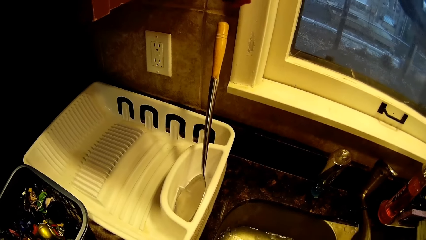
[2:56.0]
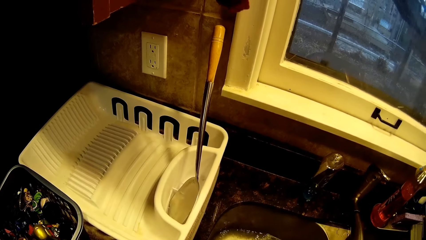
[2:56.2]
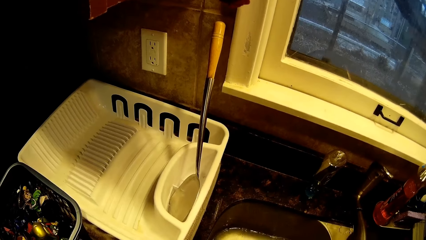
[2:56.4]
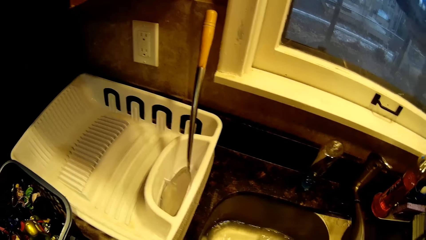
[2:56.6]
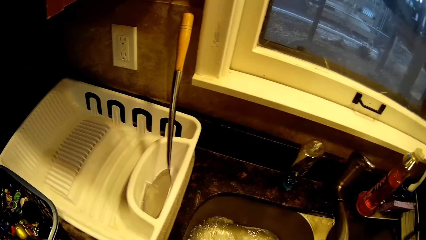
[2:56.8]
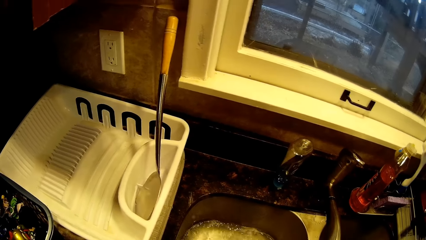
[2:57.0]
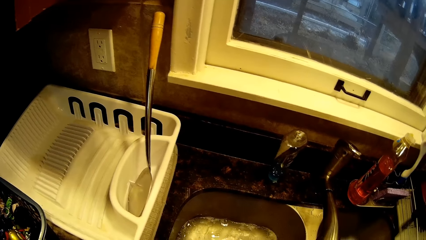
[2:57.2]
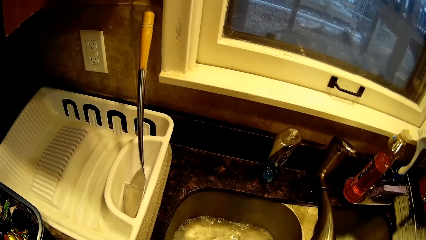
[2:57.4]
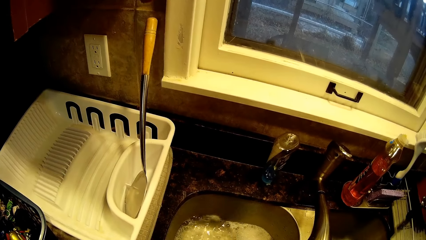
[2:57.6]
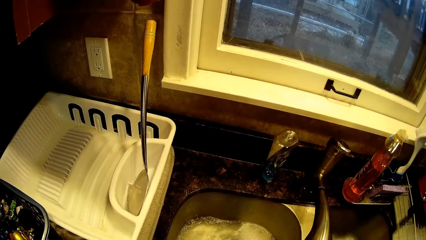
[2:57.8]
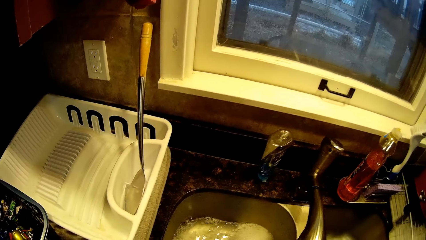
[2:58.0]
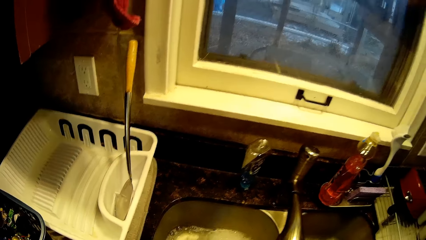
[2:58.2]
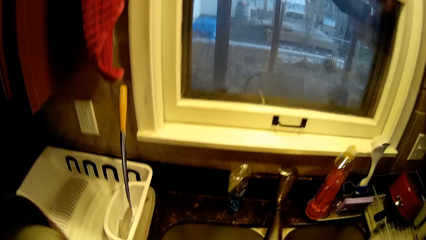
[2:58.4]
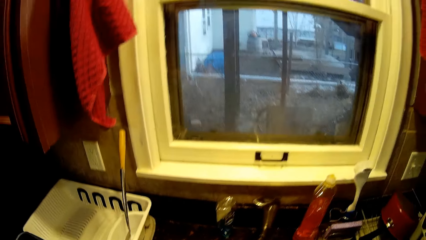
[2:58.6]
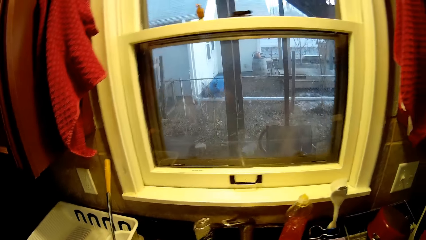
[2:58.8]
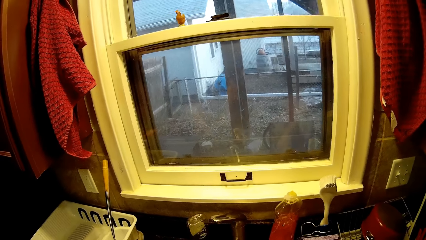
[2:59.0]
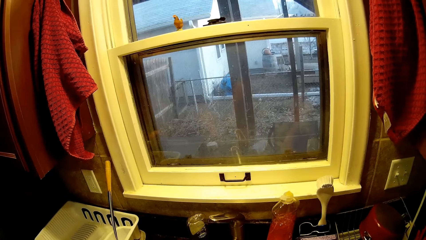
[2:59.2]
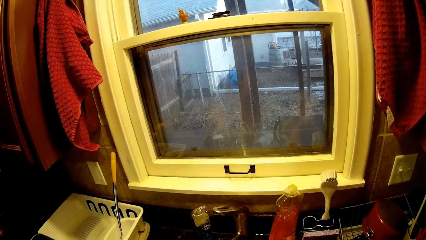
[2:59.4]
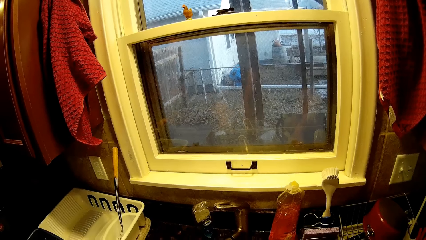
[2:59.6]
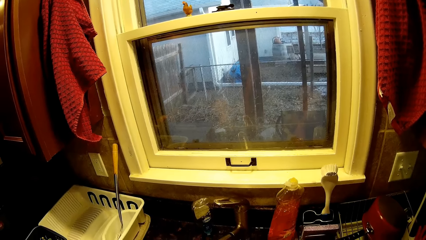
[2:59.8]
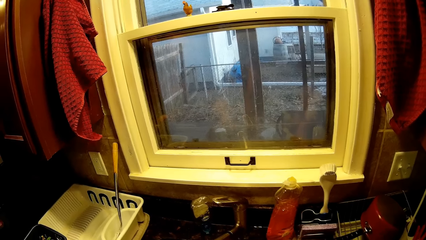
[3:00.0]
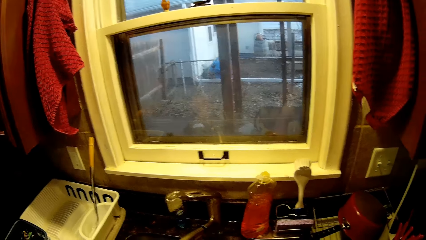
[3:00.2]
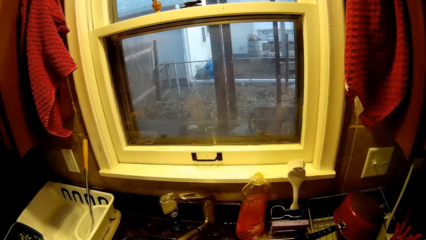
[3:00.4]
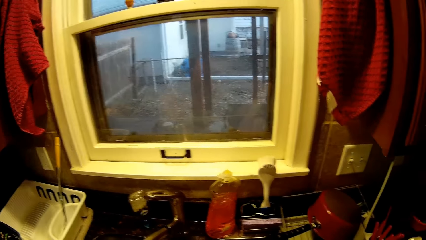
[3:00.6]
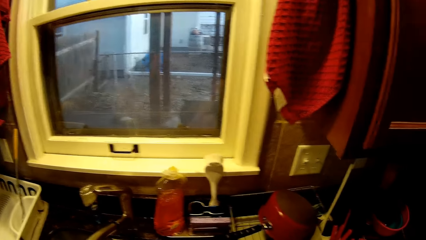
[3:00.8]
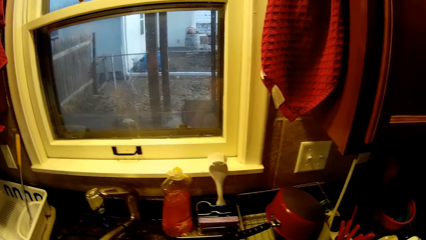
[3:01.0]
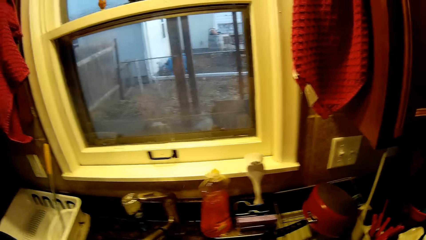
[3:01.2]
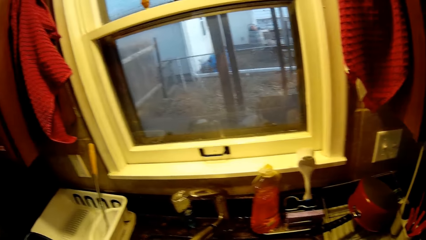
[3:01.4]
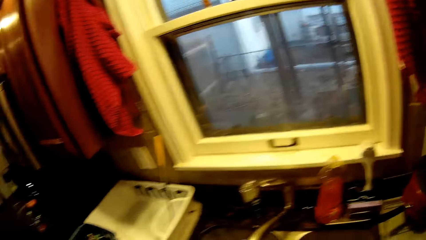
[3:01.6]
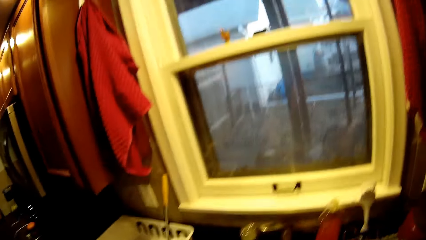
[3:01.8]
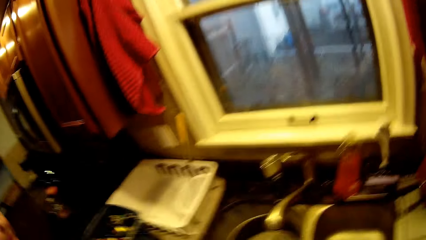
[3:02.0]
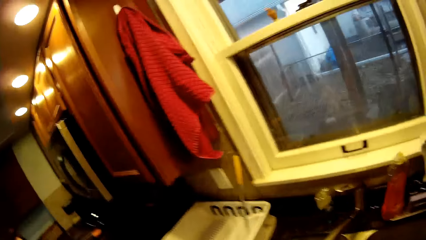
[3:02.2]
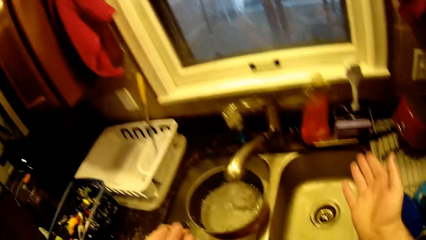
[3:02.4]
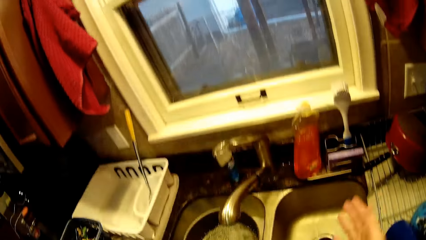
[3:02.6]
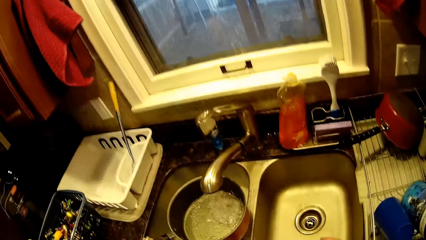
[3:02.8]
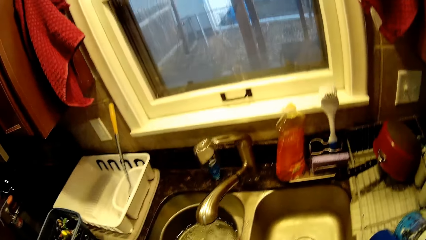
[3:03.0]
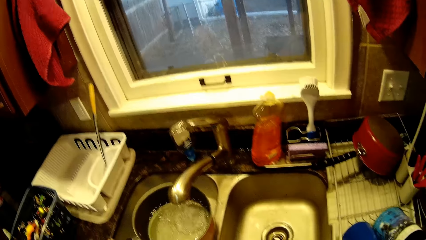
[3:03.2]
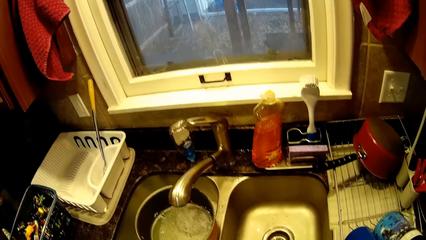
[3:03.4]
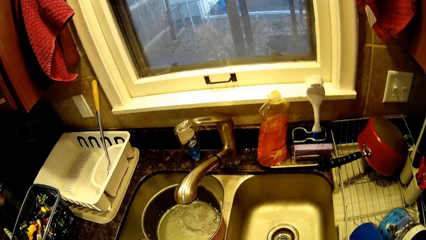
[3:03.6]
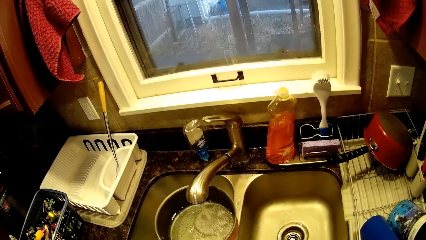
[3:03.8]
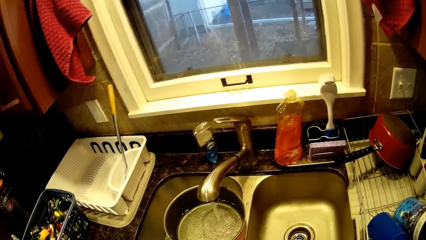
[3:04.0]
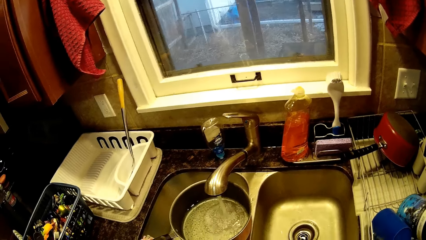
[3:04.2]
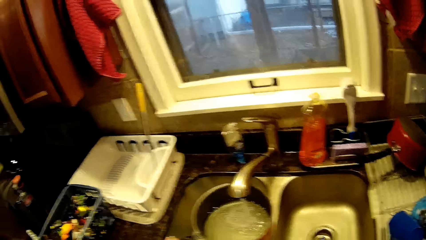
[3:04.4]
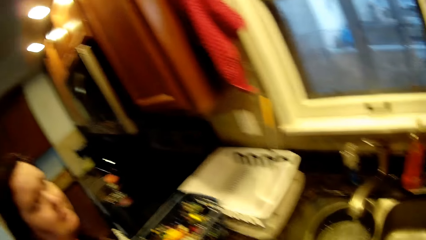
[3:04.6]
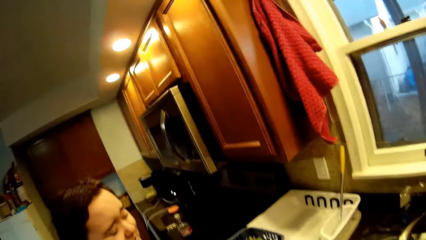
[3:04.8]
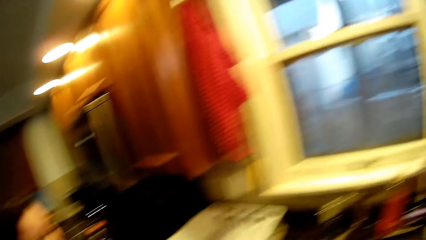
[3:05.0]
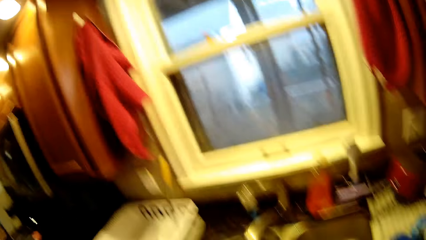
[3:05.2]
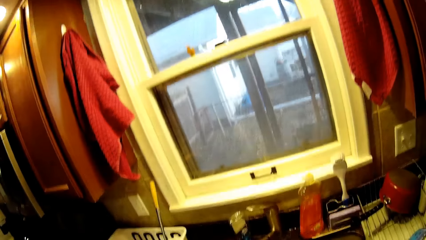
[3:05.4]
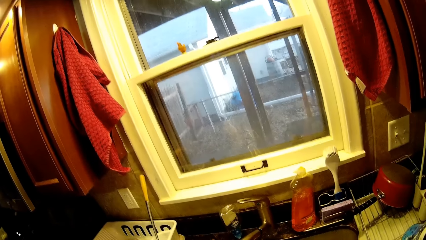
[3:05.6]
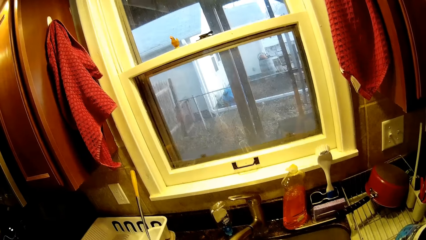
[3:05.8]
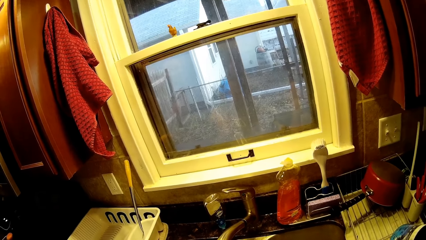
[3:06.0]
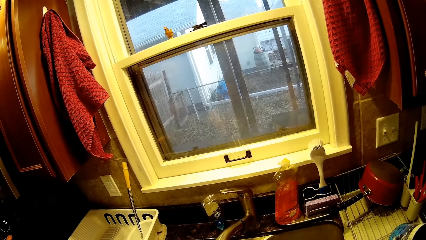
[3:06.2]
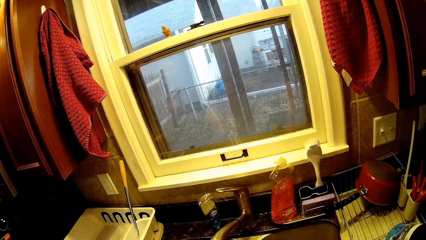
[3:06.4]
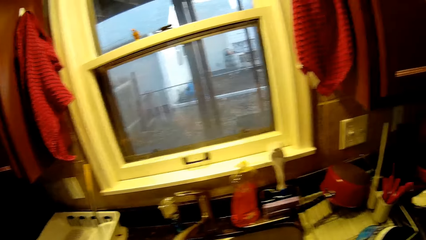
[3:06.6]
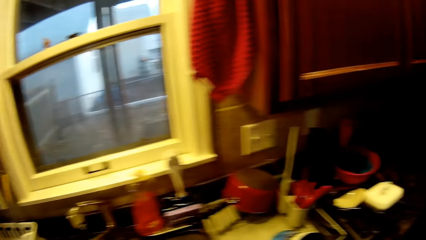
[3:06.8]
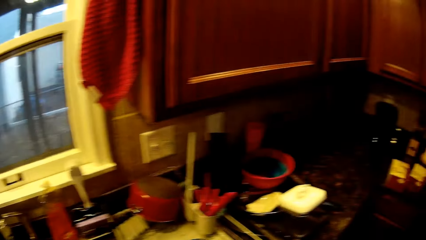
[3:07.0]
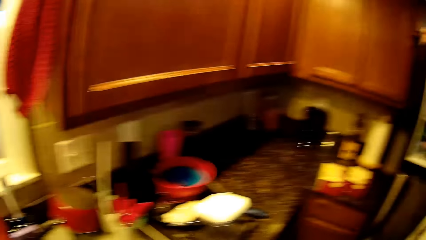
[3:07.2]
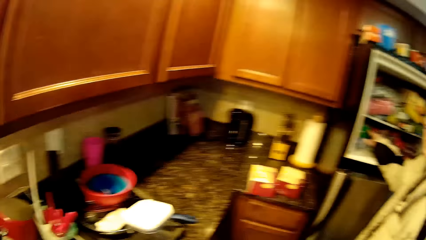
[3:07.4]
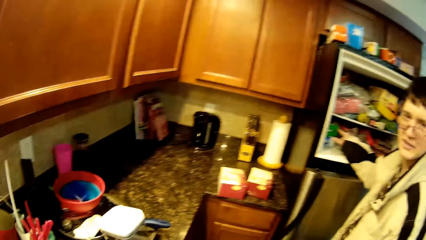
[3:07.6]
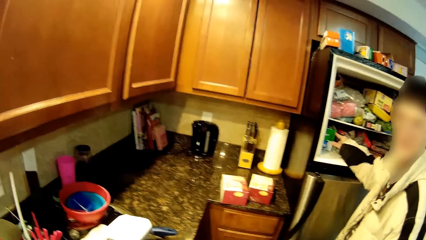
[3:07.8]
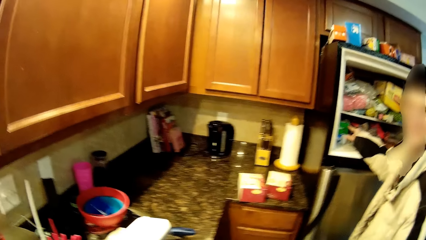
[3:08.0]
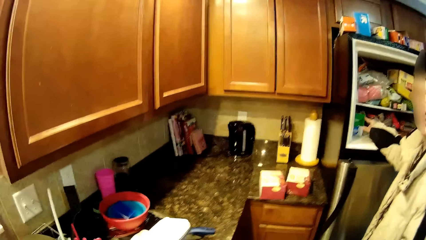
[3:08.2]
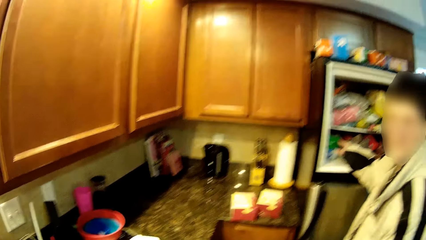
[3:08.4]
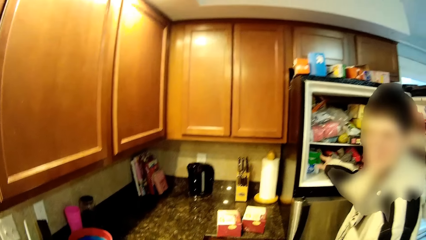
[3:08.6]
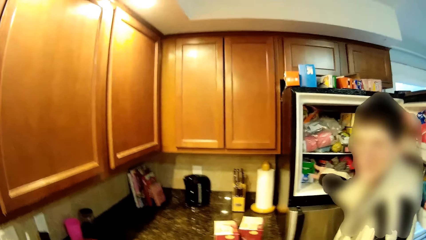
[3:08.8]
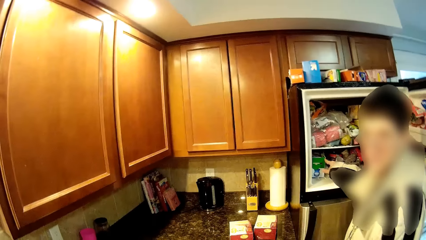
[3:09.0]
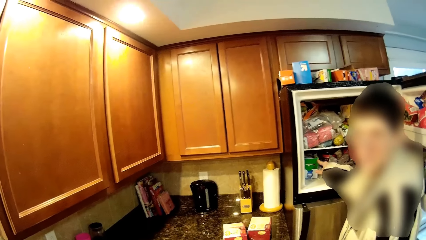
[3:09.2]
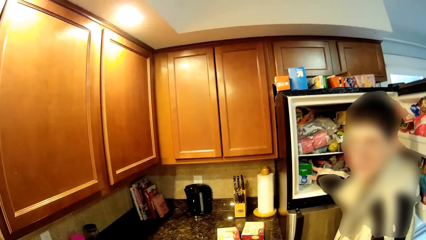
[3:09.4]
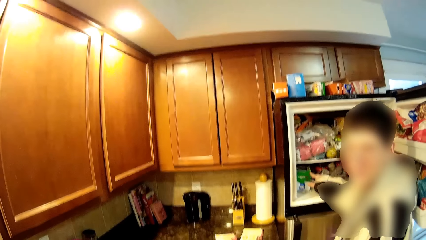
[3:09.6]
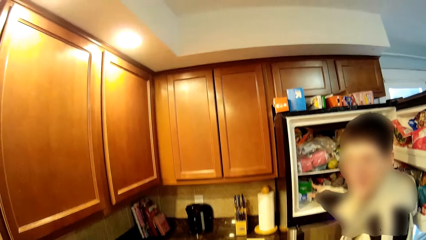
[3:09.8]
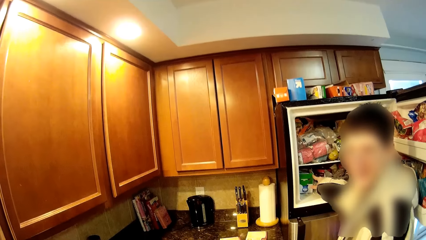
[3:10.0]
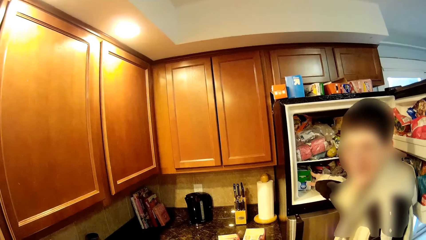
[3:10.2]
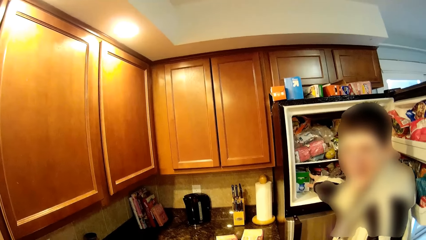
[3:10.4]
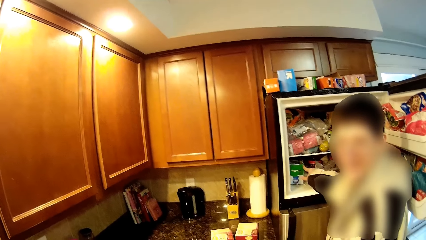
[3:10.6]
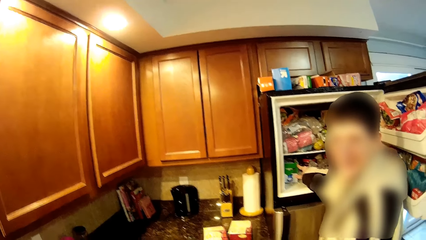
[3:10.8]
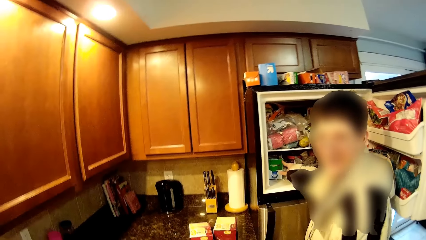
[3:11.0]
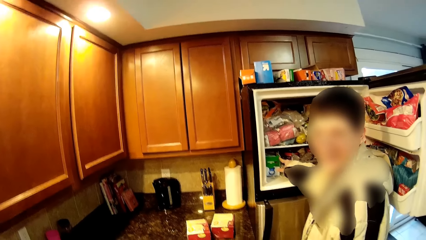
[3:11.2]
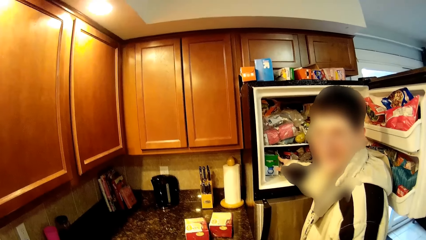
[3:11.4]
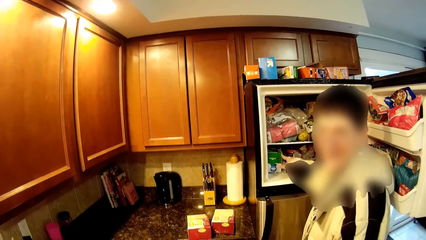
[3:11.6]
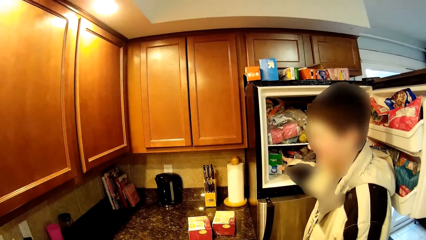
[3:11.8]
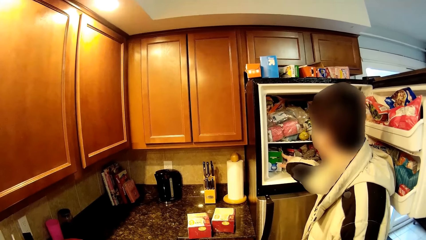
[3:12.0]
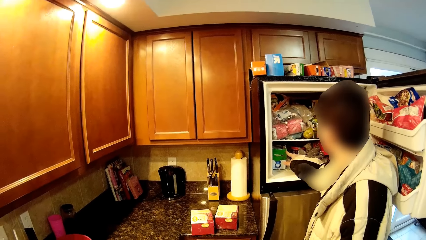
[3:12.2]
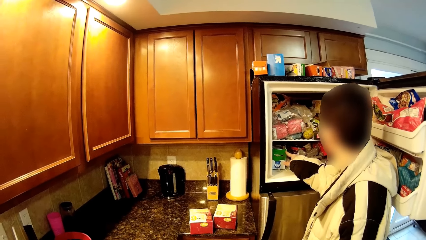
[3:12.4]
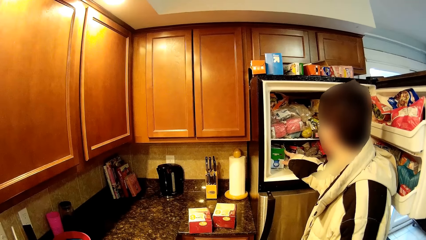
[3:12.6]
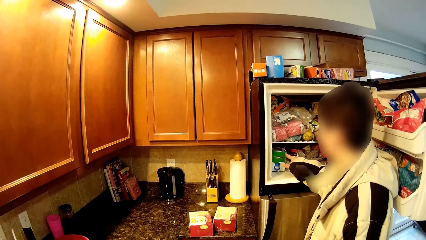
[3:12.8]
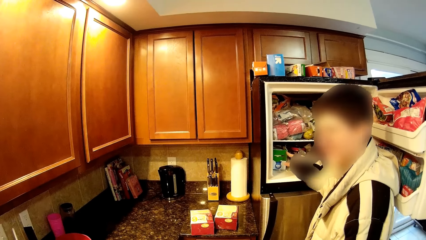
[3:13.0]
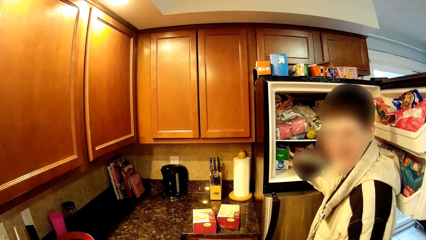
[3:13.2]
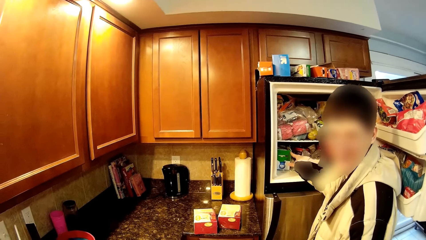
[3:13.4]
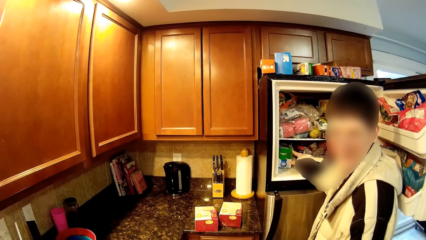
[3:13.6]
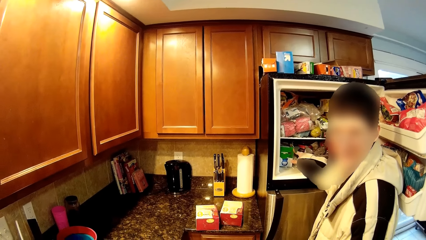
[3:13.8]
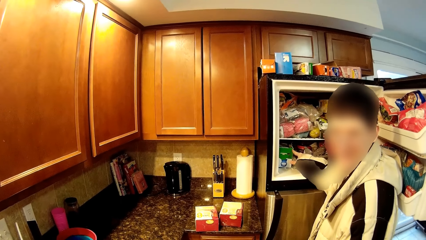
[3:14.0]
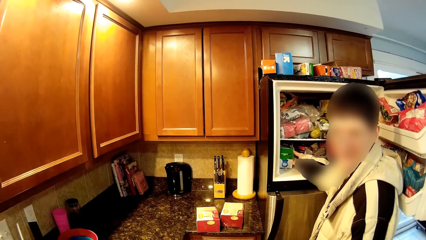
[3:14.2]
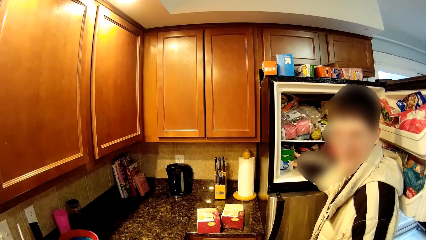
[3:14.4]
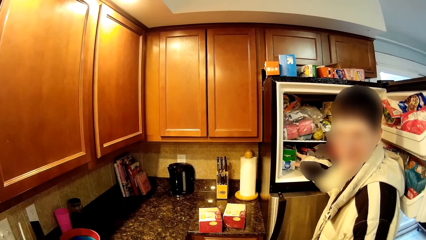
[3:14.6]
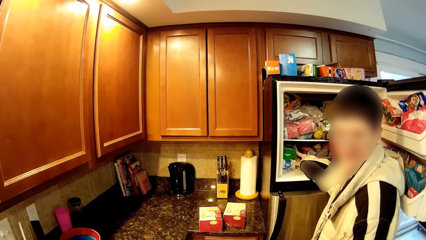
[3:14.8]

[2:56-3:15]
The camera wearer stirs the water in a sink with his hand. He takes a cooking pot. He fills the cooking pot with water. He puts water in the sink. He looks at a woman. A man points a finger. The man stands near the fridge and converses.
